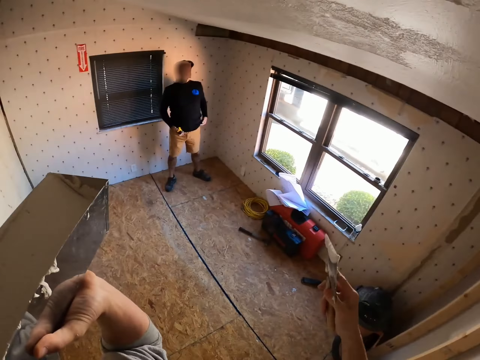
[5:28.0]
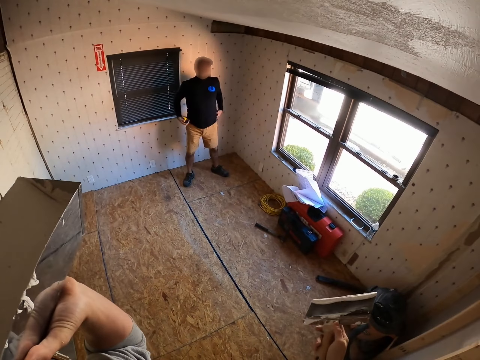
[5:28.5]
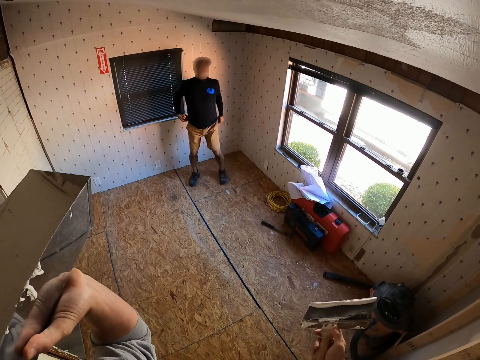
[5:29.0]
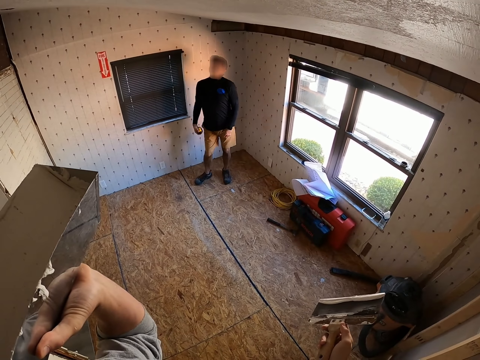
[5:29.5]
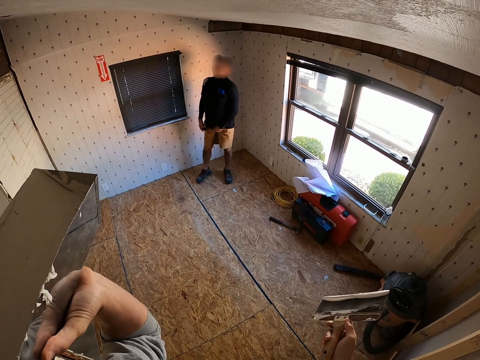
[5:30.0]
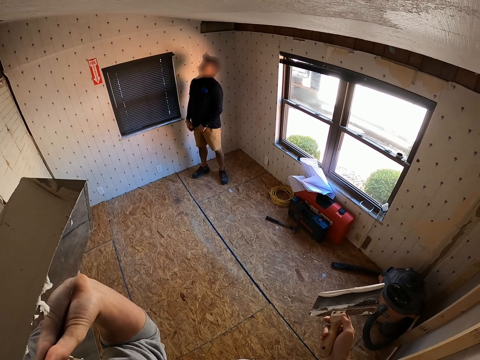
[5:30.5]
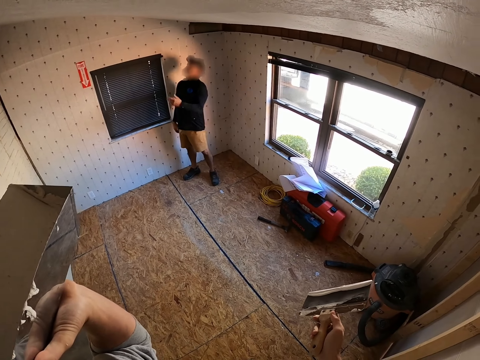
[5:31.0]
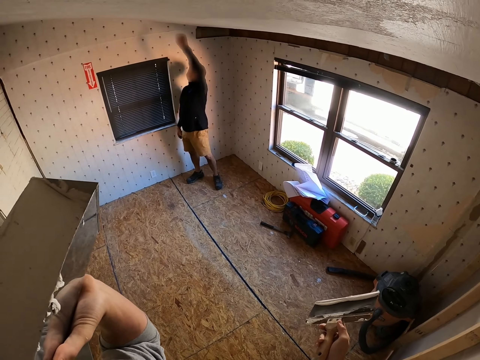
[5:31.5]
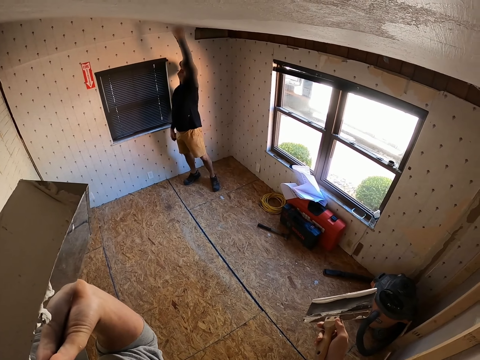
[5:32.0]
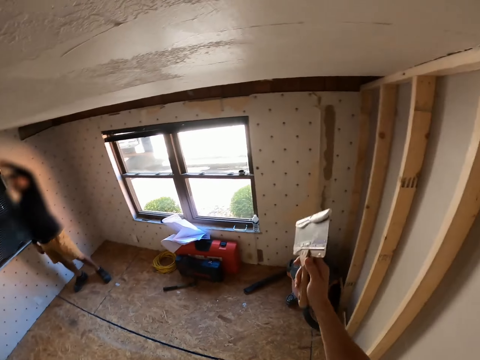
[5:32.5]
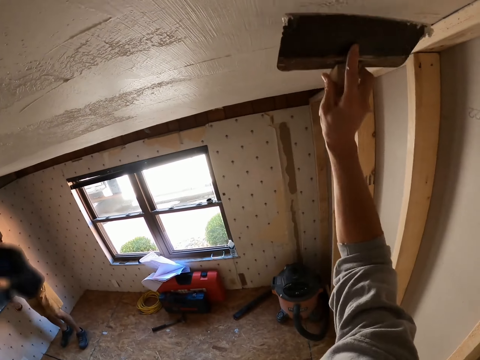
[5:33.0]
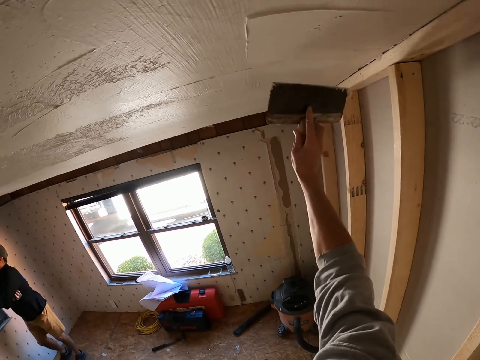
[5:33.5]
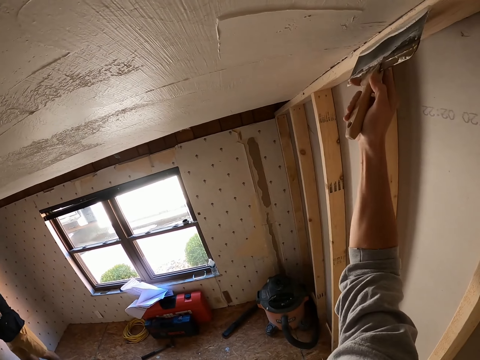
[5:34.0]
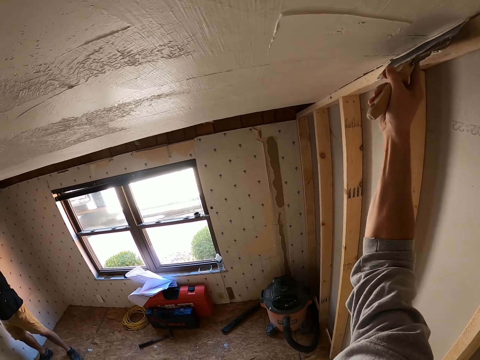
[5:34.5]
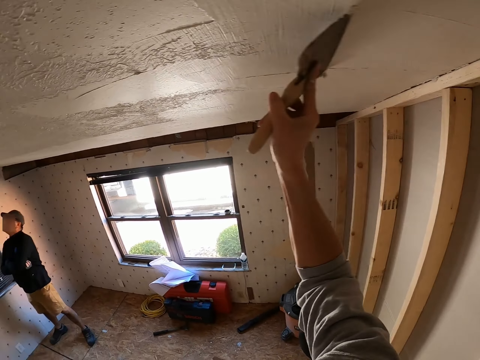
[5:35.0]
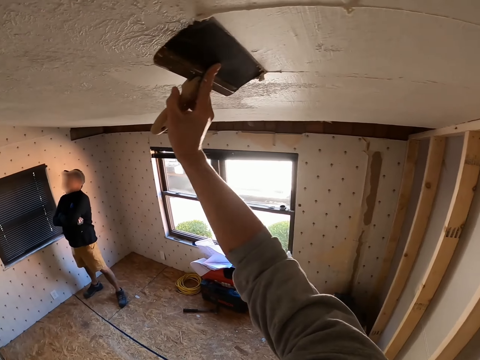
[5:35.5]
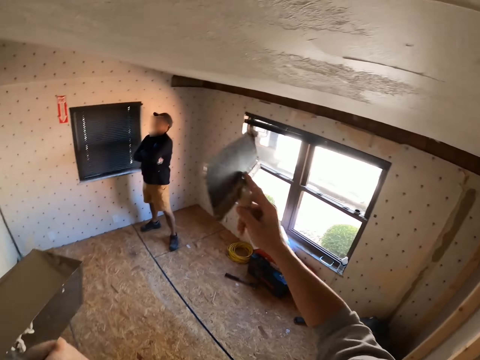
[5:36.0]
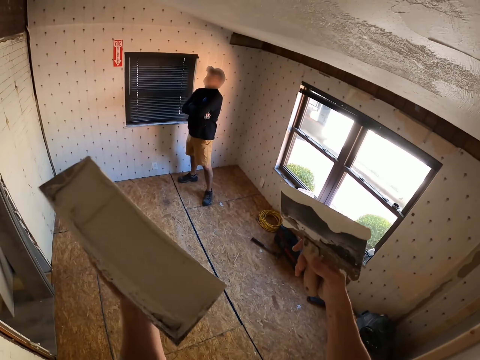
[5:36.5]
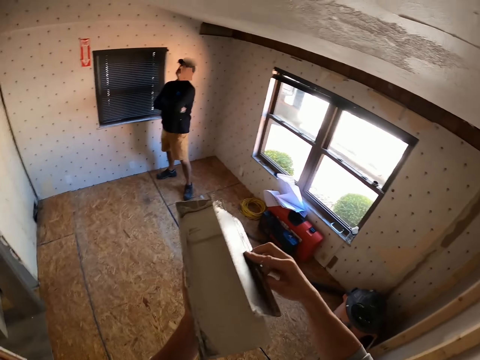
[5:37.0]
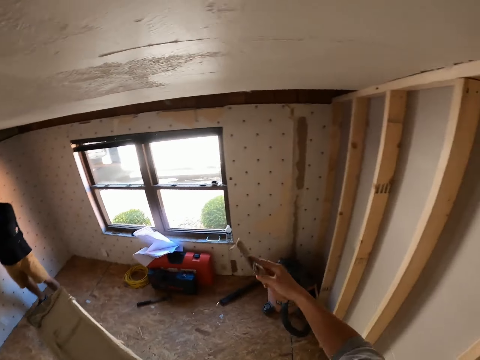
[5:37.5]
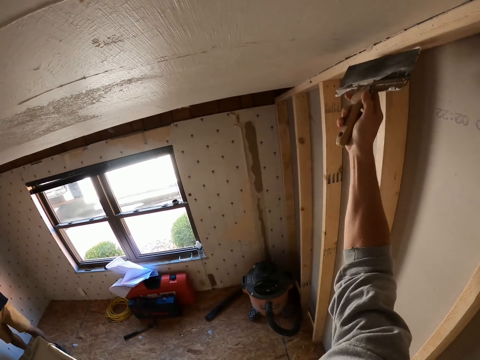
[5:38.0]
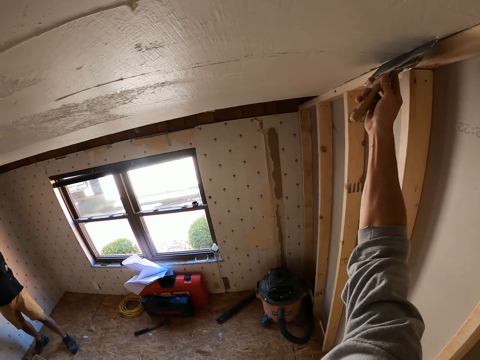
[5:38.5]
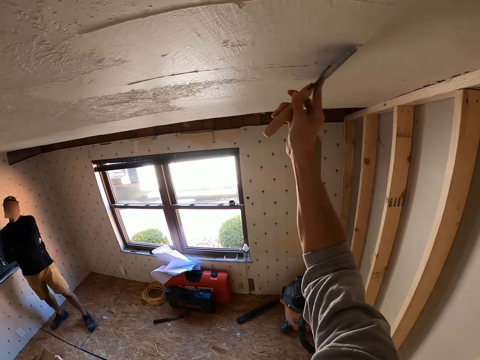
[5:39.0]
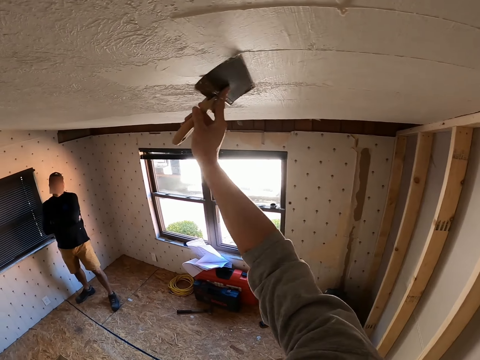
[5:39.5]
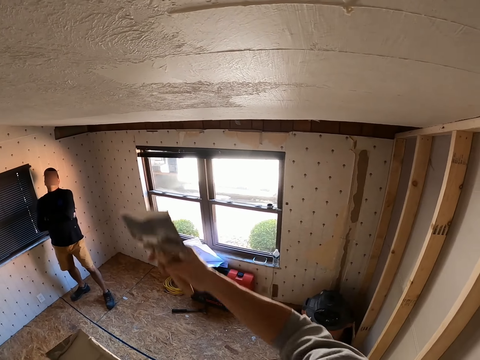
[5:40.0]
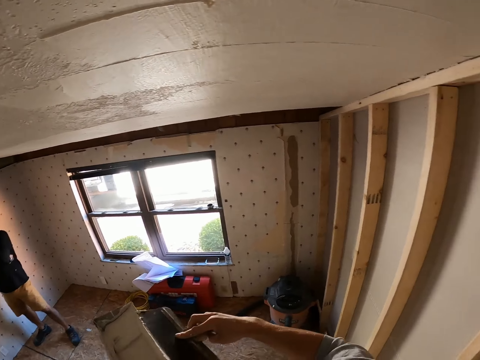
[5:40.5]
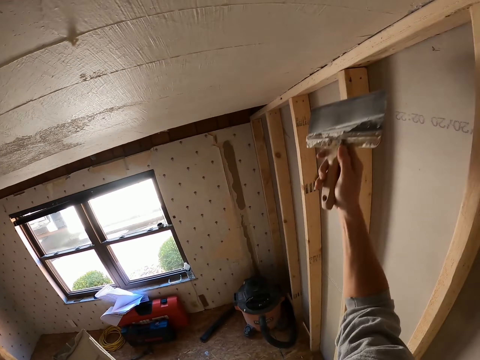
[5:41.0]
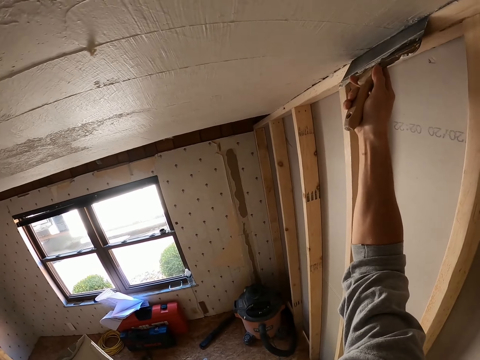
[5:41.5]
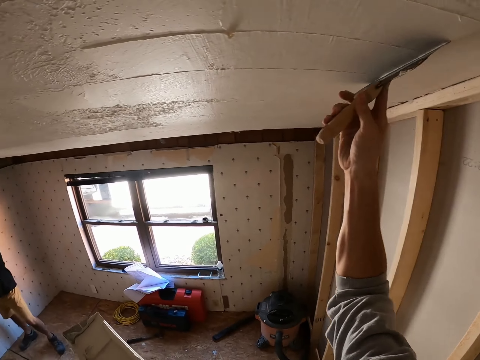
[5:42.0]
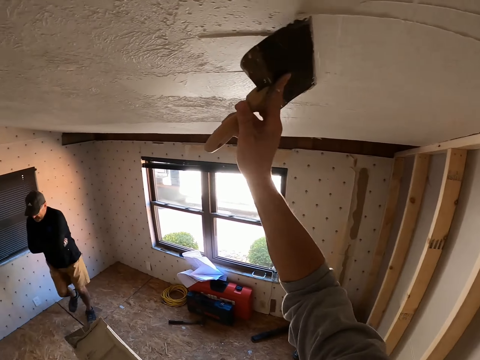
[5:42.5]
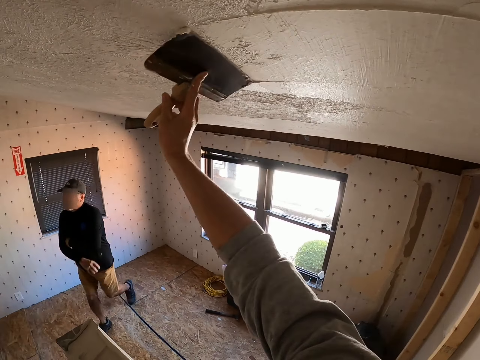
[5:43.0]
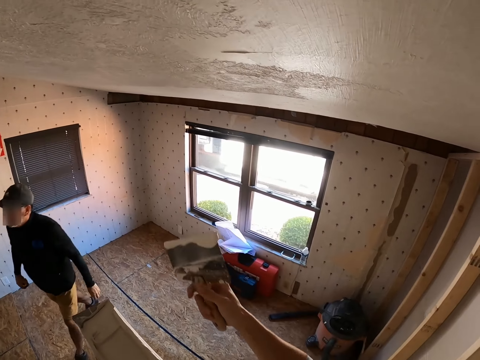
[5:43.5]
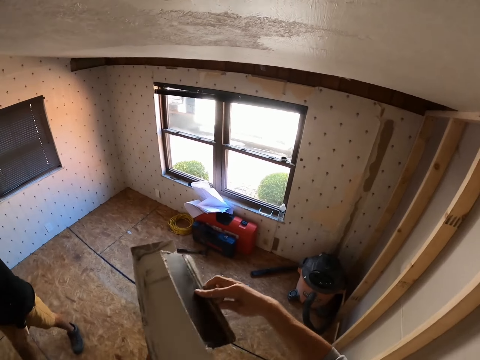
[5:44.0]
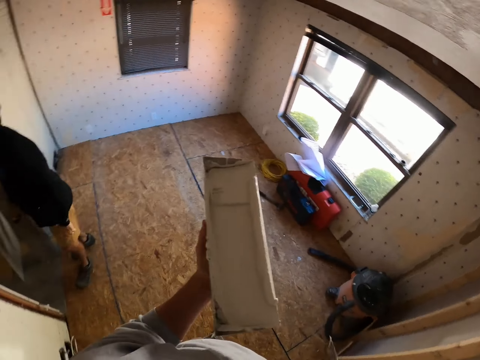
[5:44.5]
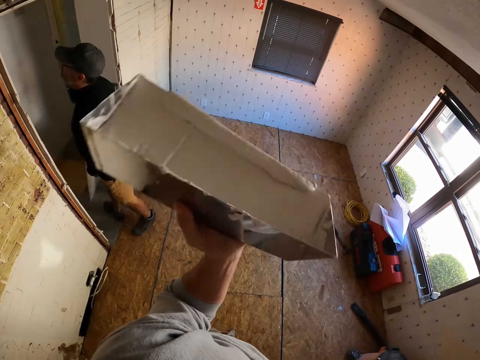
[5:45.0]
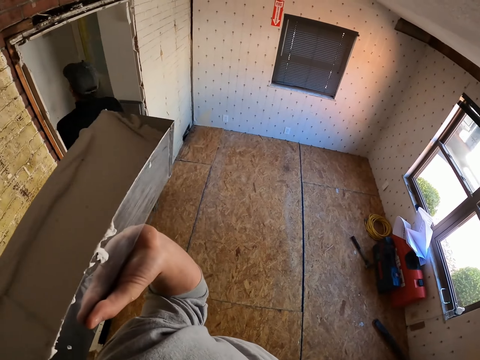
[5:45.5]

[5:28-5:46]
A man adjusts his sweater. The camera wearer interacts with the man. The man raises his hand to the ceiling. The camera wearer applies the skim coat to the ceiling with the skim coat knife. They wipe the skim coat knife on the container. They deposit the paint in the container. They remove the excess skim coat on the ceiling with the skim coat knife. They paint the wall using a pad painter. They wipe the skim coat knife on the container. They deposit the paint in the container. They remove the excess skim coat on the ceiling with the skim coat knife. They paint the wall using a pad painter. The man walks away. The man walks in the room. The camera wearer wipes the skim coat knife on the container. They deposit the paint in the container.

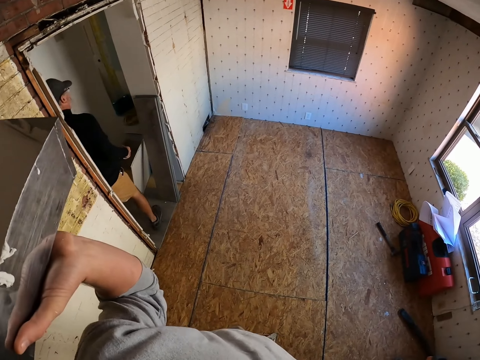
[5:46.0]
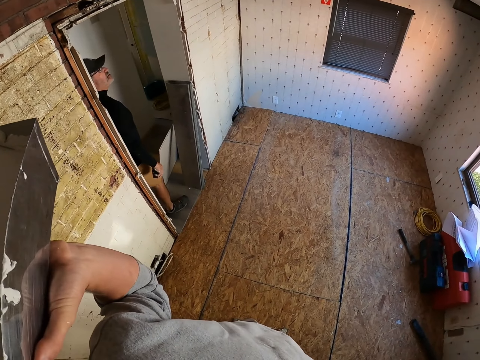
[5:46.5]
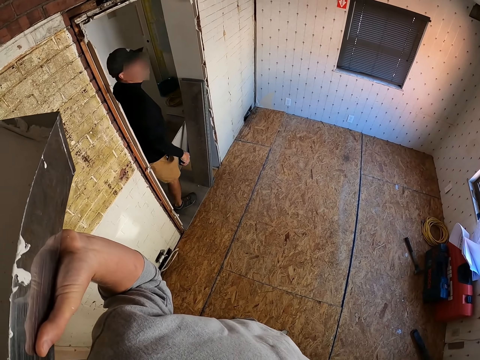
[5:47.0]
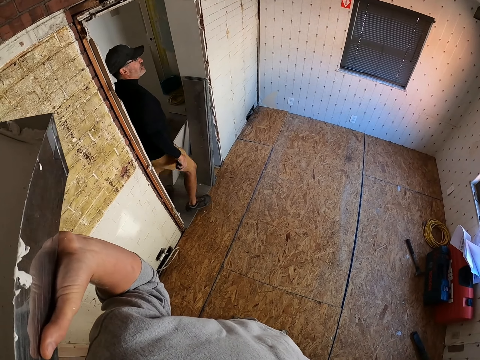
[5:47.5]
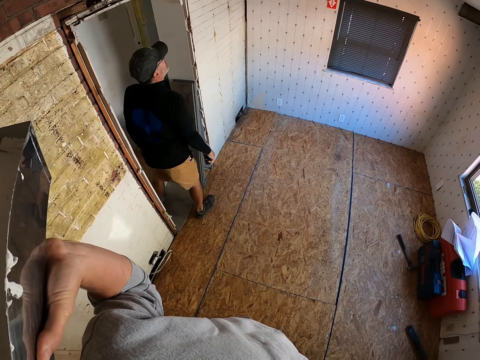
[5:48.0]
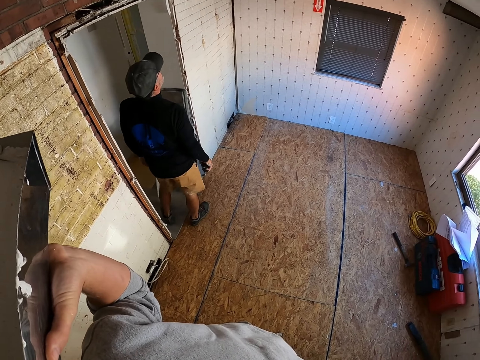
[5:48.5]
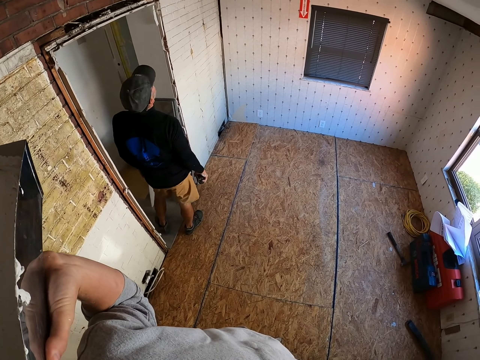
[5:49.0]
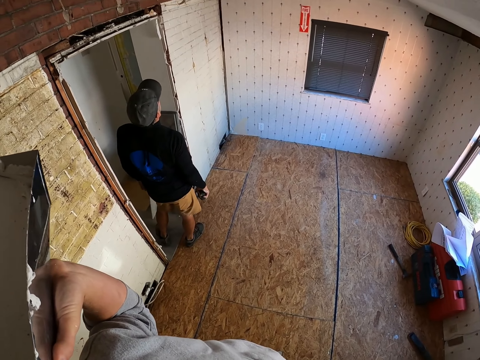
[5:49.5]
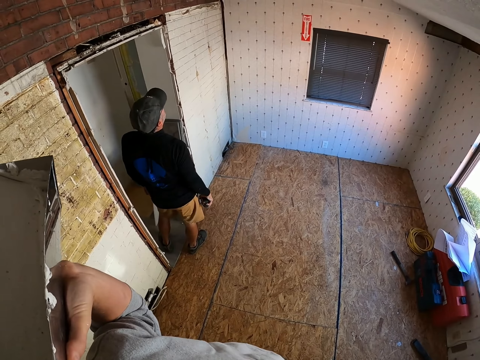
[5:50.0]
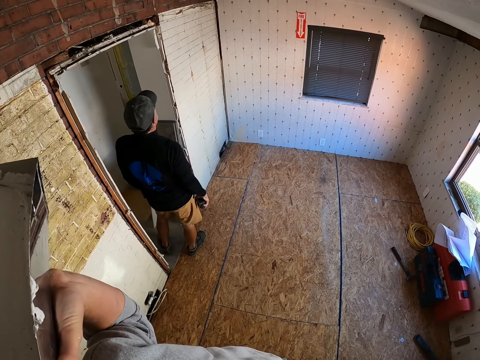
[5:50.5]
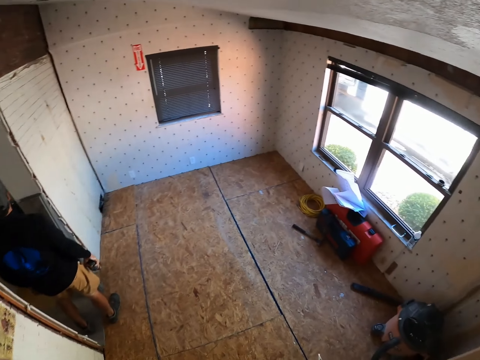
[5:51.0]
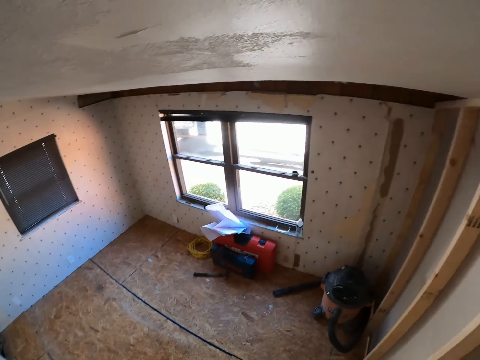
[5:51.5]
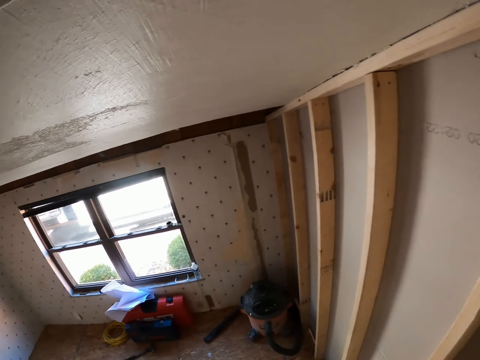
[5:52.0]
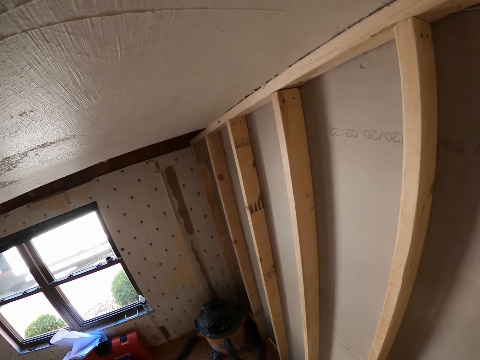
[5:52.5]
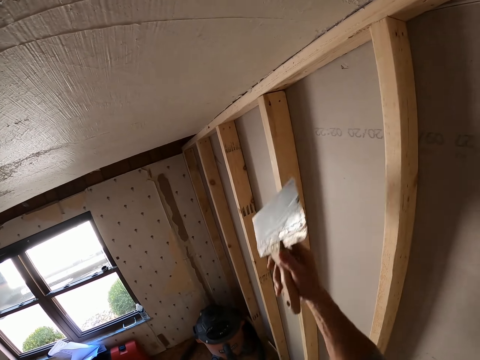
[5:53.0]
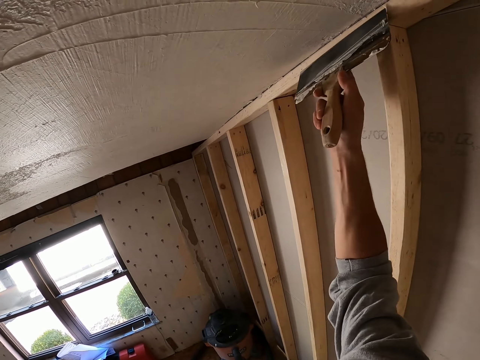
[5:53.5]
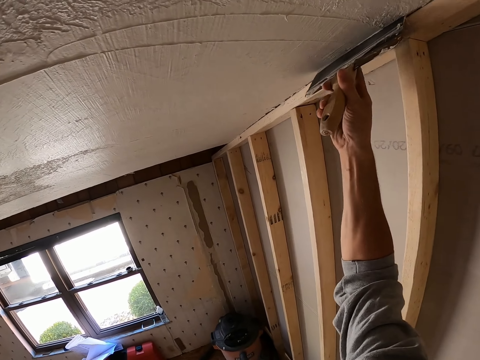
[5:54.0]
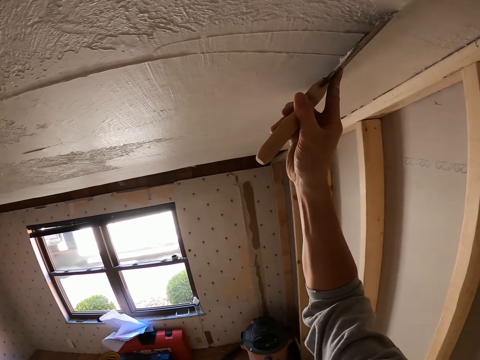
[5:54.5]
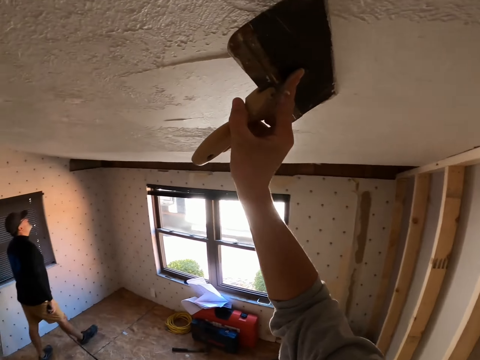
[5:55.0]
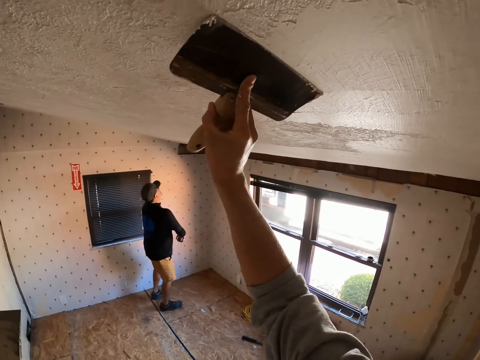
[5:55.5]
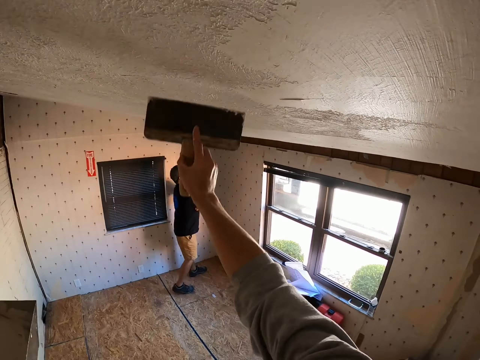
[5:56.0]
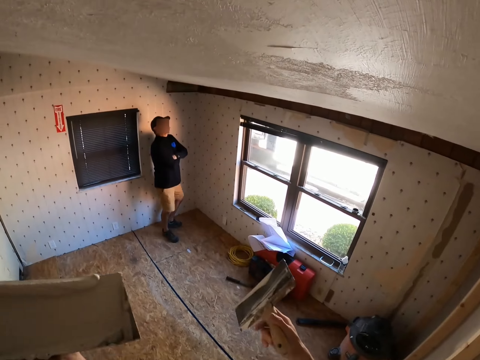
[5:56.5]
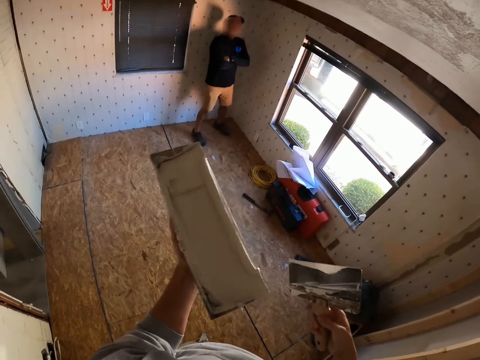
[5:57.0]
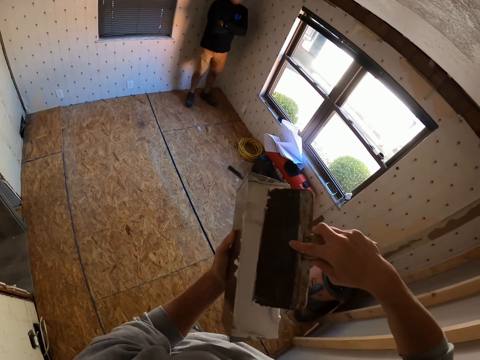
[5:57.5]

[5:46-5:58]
The camera wearer interacts with a man. The man looks at the ceiling wall. The camera wearer removes the excess skim coat on the ceiling with the skim coat knife. They paint the wall using a pad painter. The man walks around the room.
